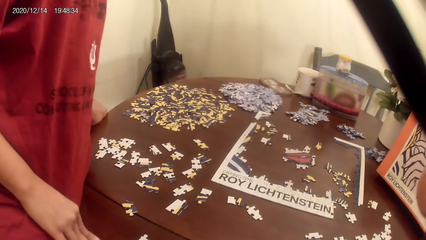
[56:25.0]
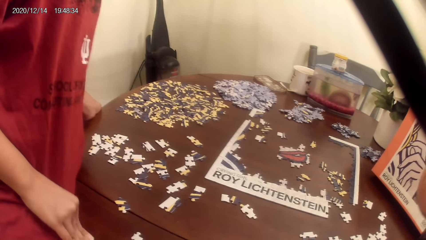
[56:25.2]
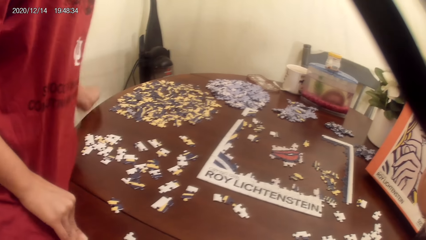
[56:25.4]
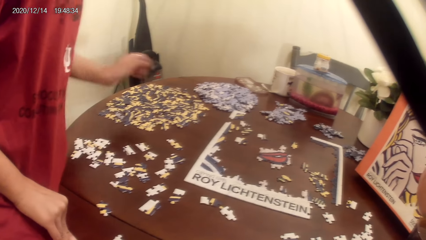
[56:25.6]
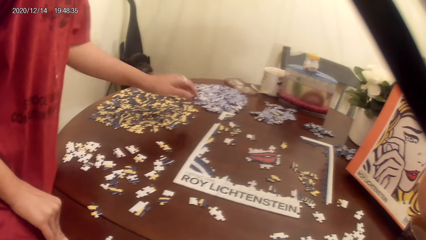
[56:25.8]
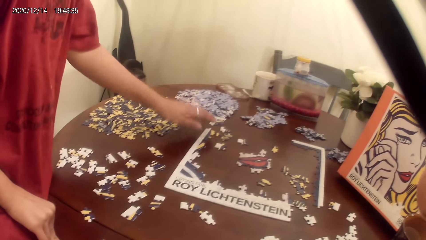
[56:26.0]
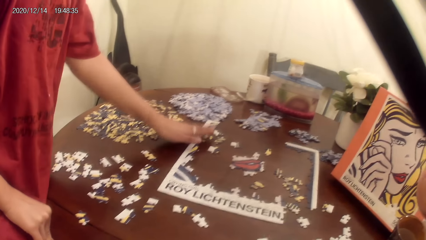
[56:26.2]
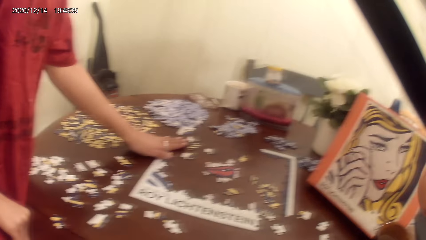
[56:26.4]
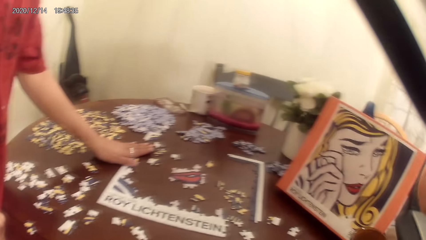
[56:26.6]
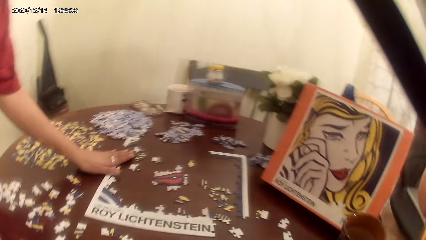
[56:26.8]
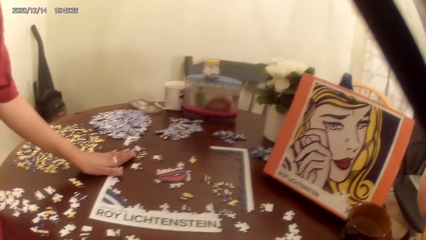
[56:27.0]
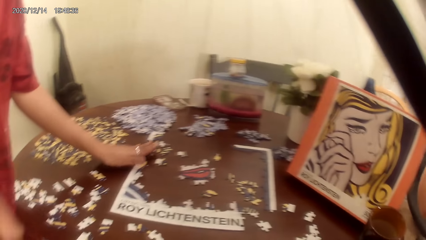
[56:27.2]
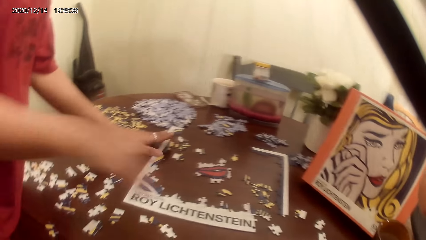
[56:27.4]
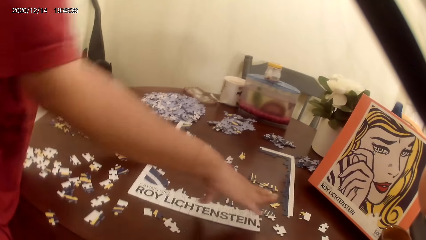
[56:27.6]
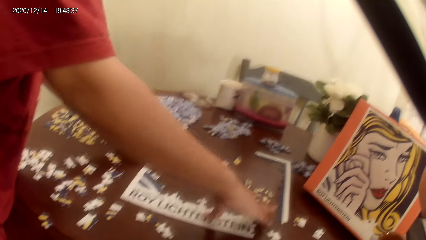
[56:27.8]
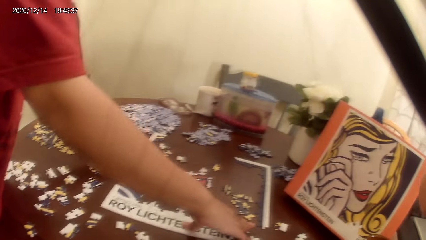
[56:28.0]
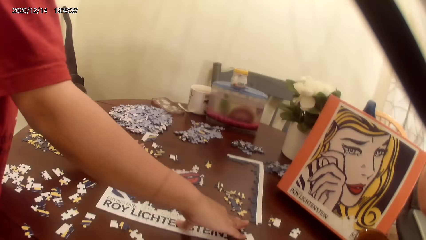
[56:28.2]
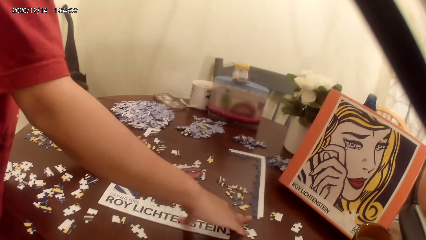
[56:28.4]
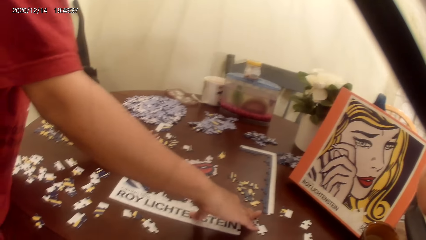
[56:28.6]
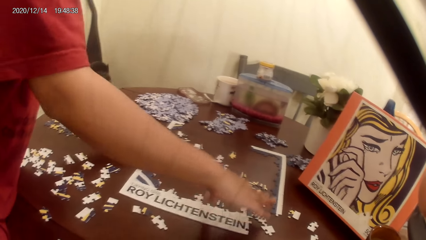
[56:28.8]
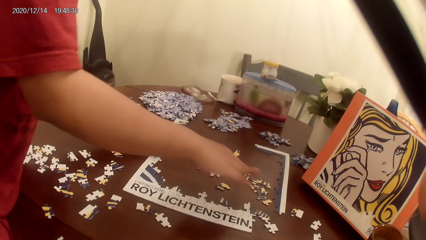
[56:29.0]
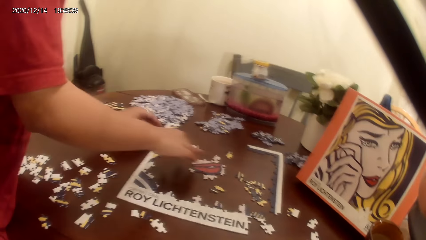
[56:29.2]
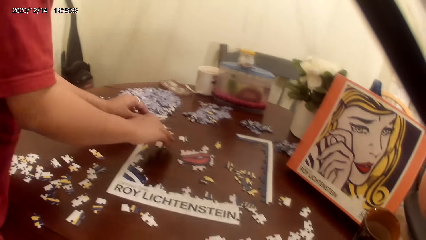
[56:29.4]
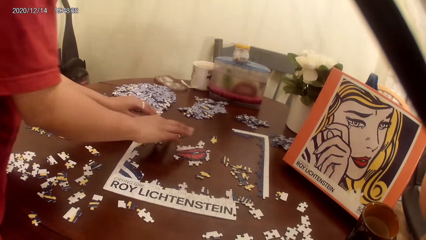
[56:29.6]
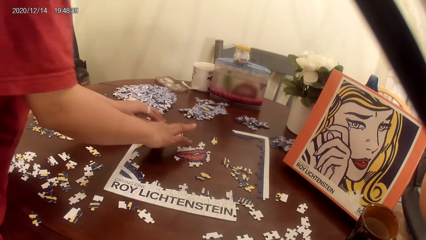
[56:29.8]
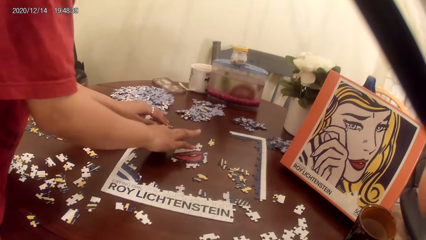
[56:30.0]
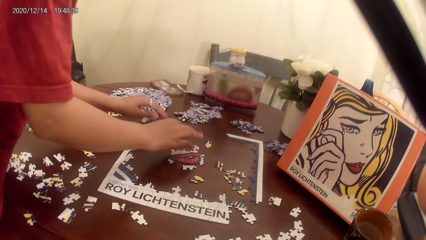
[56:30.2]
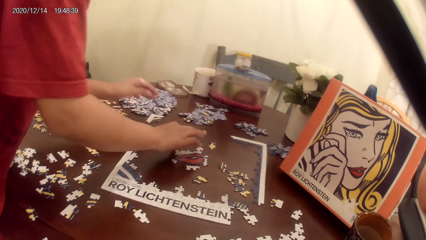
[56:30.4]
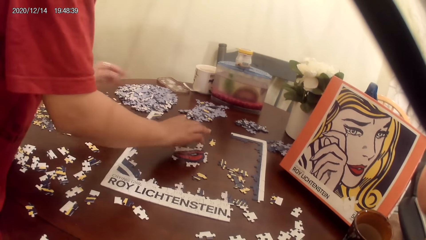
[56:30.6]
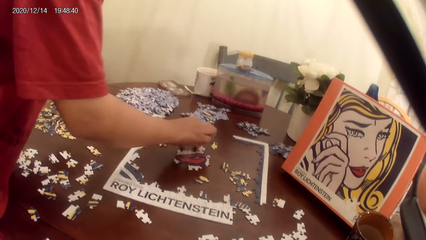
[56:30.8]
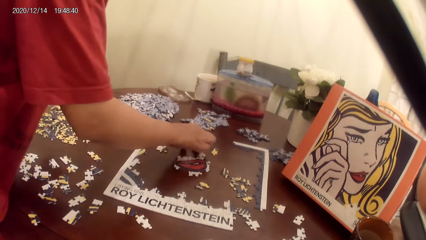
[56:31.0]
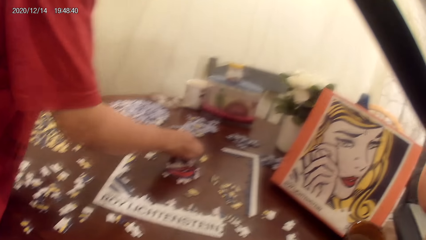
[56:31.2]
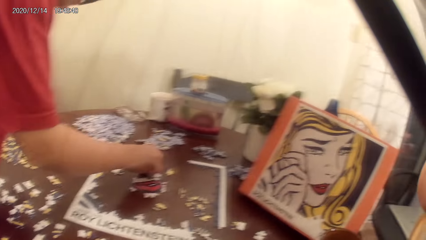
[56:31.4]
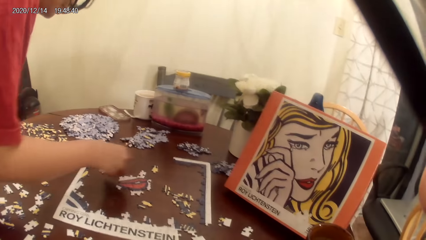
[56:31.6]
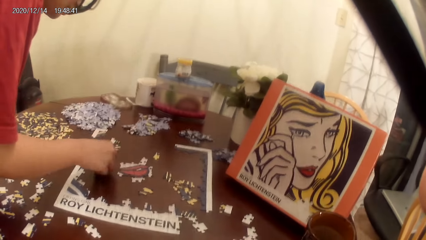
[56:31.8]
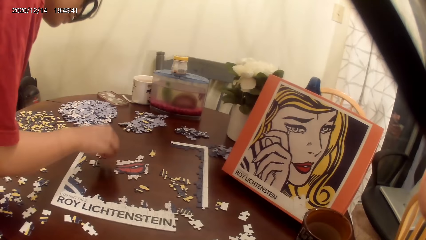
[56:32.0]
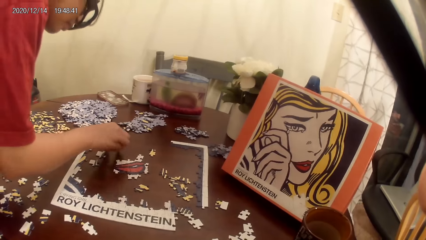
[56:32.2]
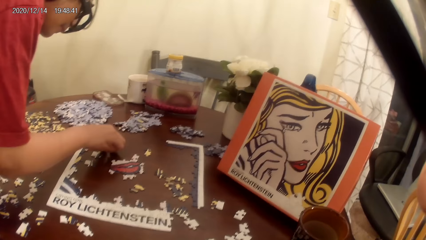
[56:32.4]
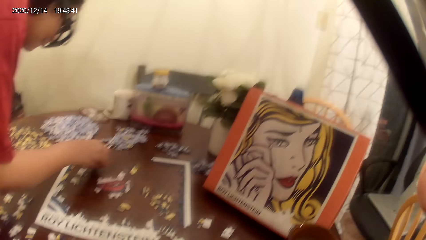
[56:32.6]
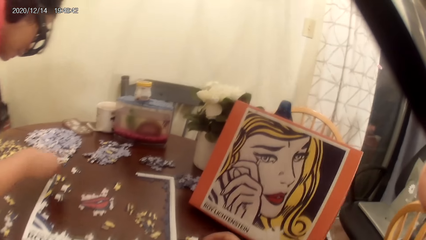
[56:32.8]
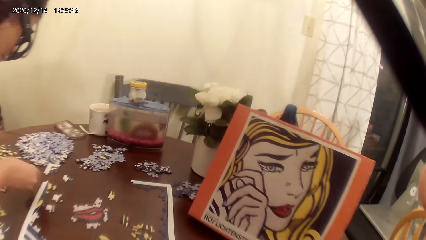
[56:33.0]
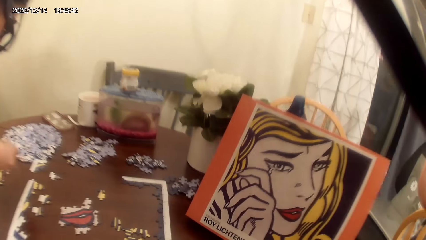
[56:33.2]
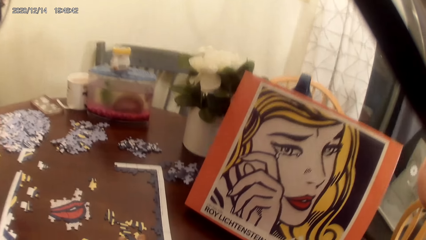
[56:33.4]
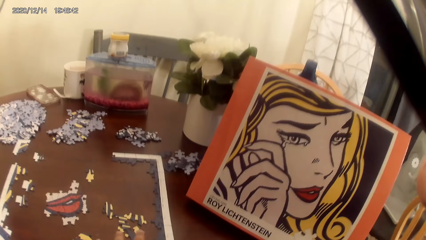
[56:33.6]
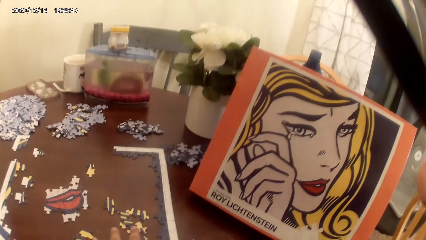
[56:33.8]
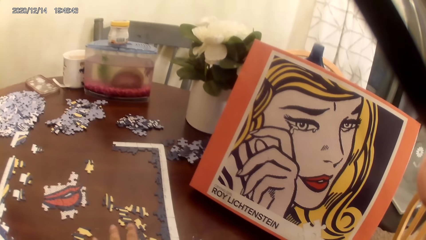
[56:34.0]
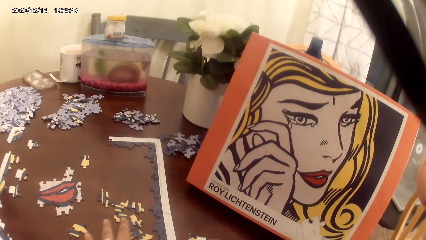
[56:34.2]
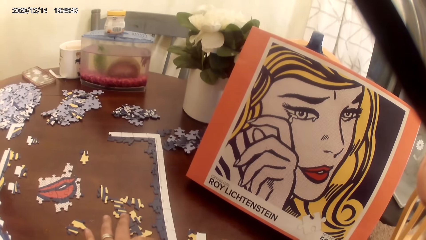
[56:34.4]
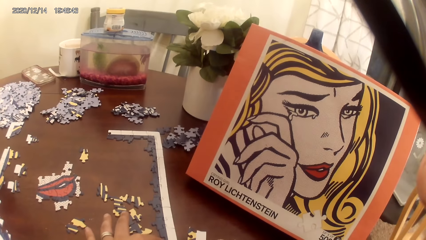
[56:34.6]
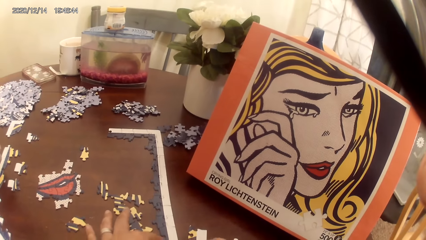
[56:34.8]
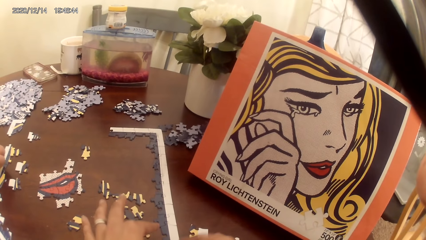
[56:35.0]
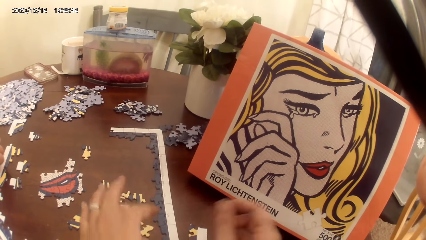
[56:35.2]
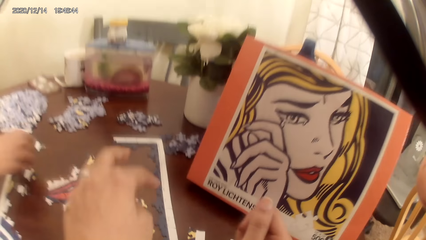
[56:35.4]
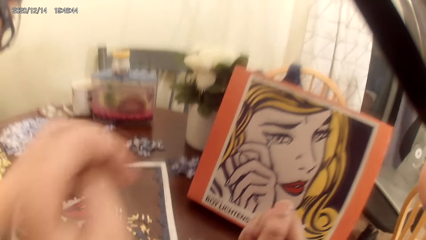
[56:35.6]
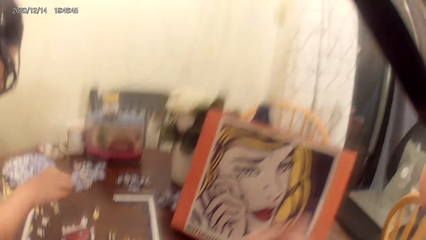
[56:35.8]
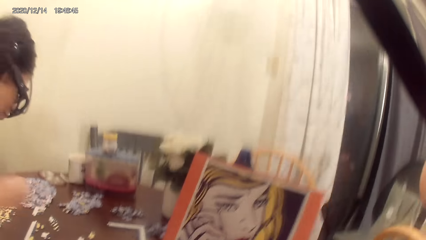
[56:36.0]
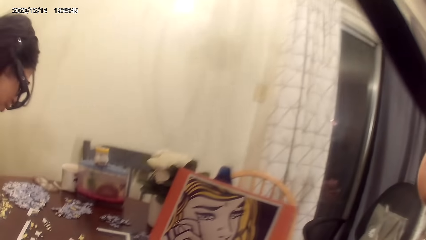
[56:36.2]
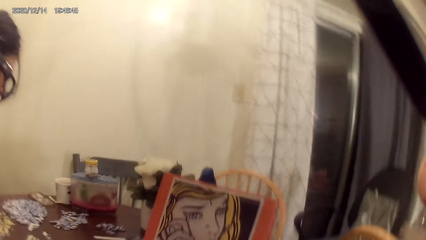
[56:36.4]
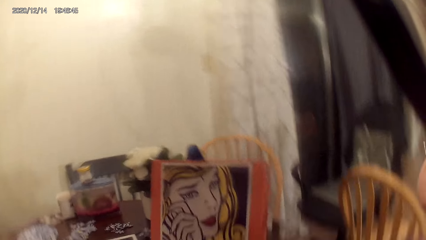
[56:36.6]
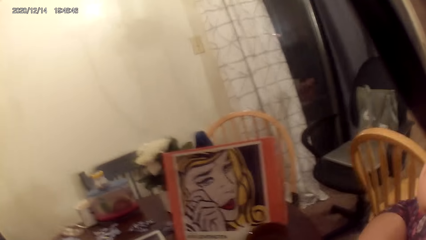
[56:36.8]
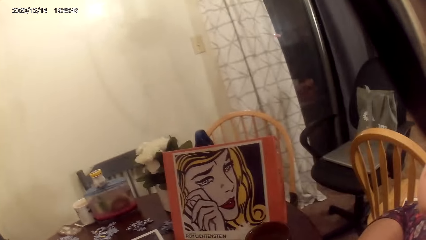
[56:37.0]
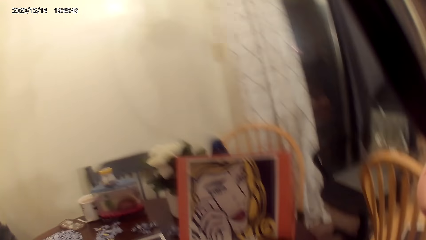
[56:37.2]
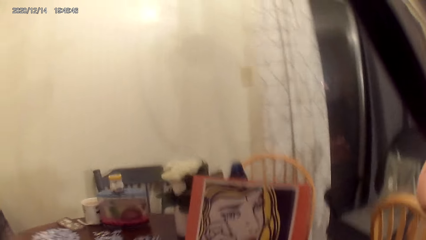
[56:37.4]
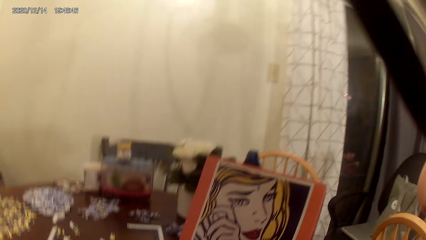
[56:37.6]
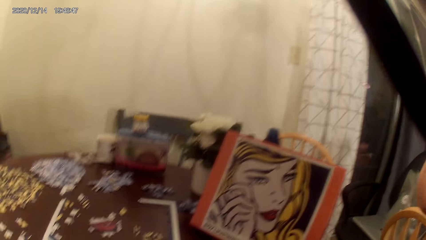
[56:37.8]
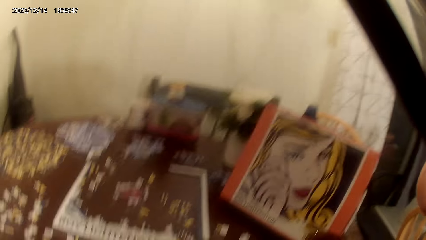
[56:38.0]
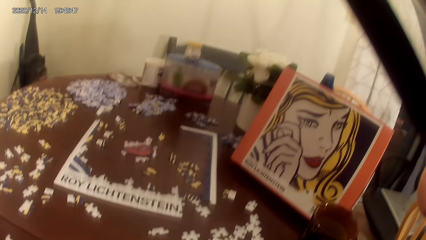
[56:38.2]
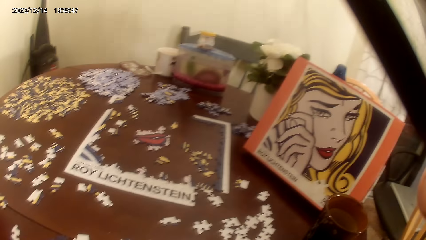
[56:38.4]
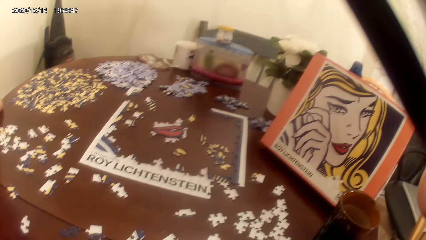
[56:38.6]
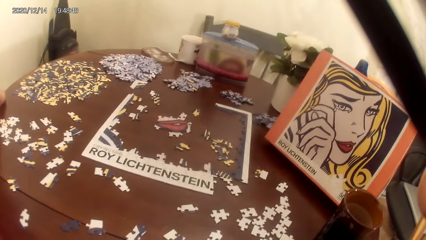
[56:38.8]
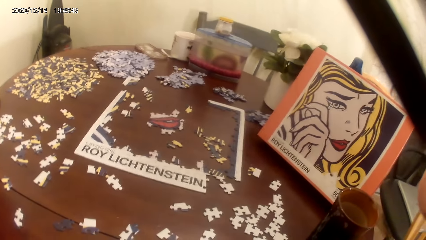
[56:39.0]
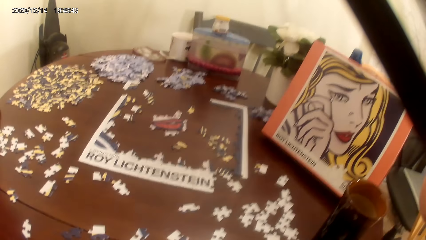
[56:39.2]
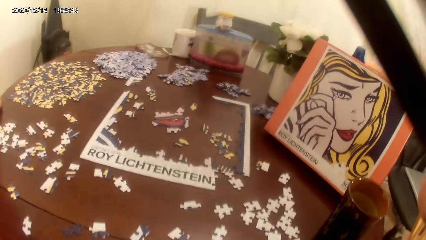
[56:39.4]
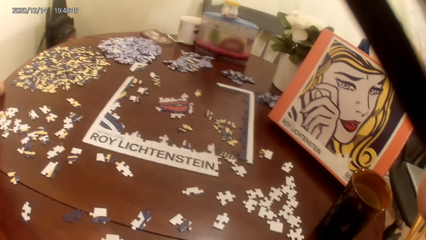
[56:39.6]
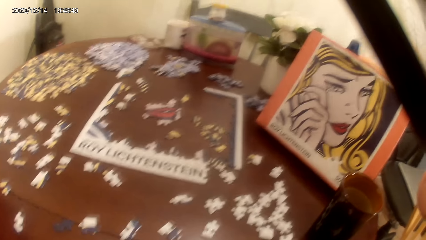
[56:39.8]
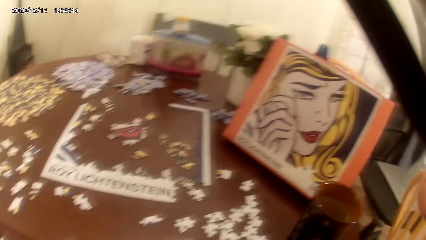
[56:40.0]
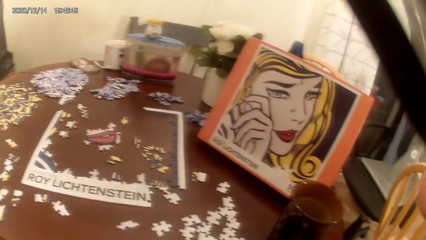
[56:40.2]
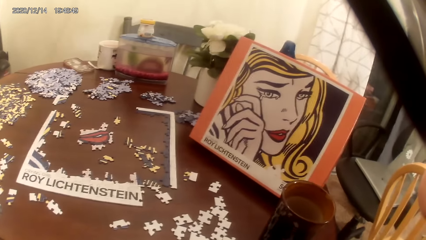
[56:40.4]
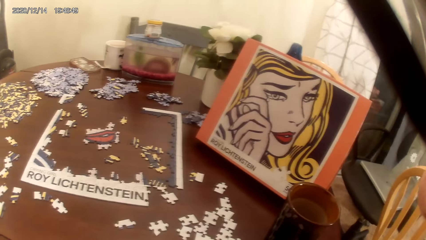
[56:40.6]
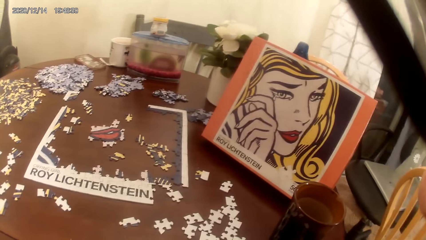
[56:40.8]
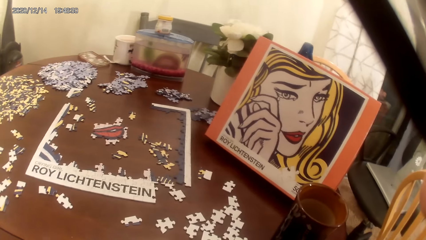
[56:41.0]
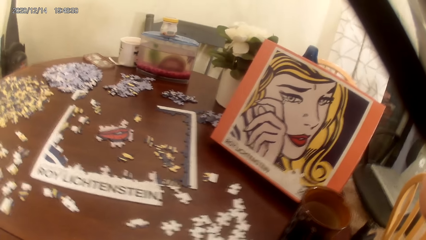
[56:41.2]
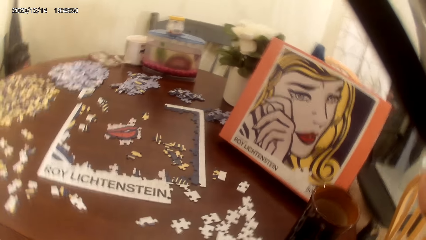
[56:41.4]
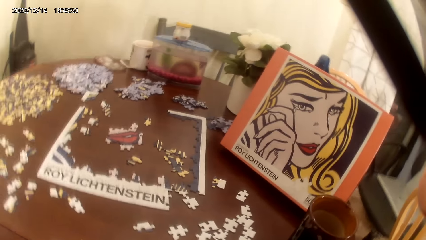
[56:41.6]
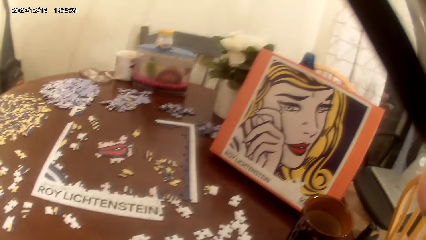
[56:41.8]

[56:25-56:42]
The camera wearer sings. A person plays the dominoes game or jigsaw puzzle. The camera wearer acts on music from a radio. They play the jigsaw puzzle. The camera wearer and the person act on the music from the radio. The camera wearer talks to the person.
